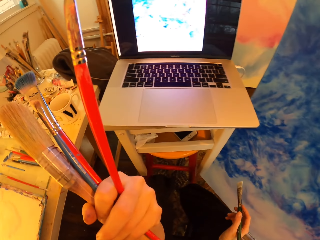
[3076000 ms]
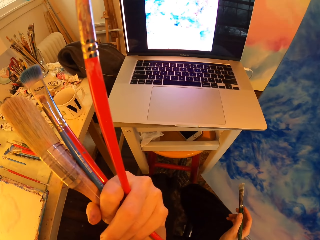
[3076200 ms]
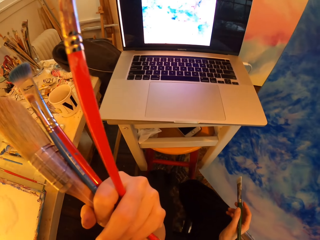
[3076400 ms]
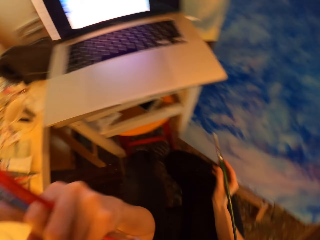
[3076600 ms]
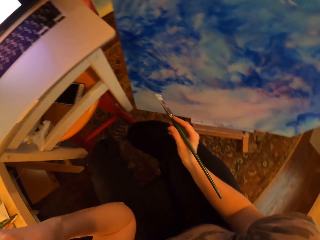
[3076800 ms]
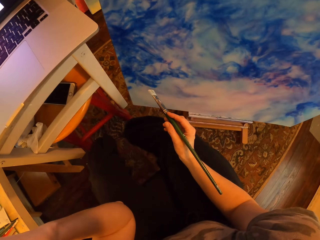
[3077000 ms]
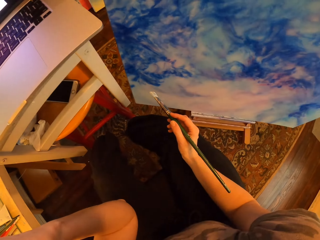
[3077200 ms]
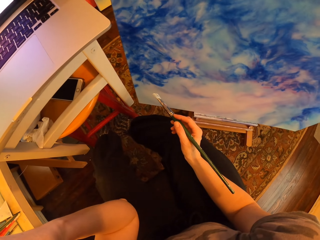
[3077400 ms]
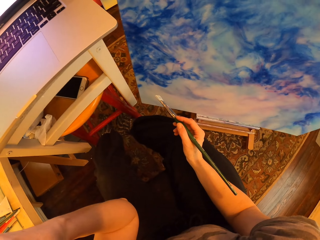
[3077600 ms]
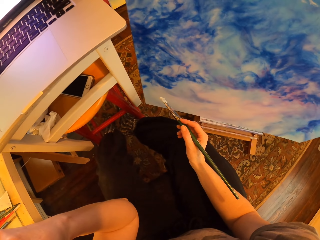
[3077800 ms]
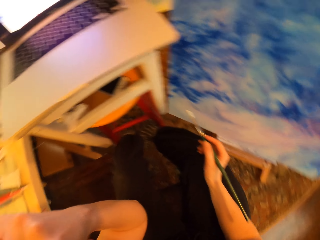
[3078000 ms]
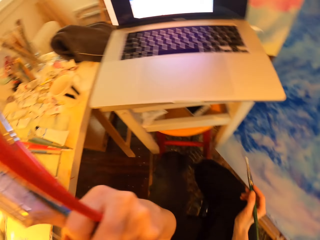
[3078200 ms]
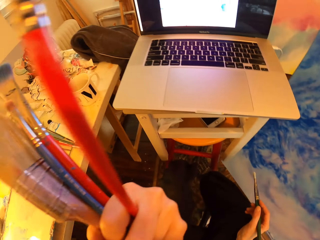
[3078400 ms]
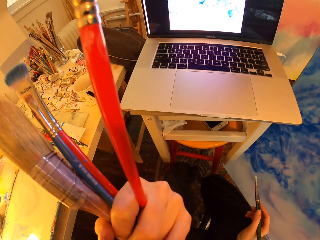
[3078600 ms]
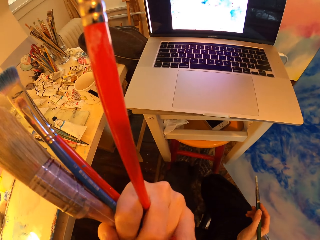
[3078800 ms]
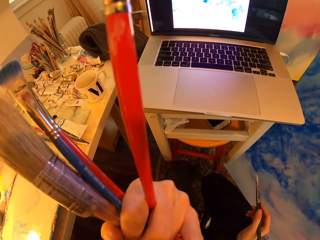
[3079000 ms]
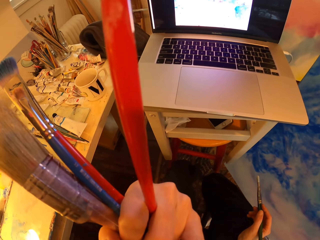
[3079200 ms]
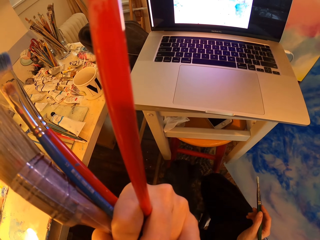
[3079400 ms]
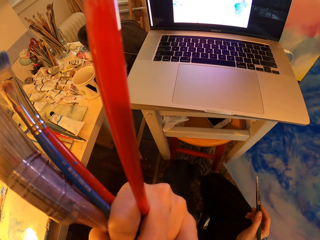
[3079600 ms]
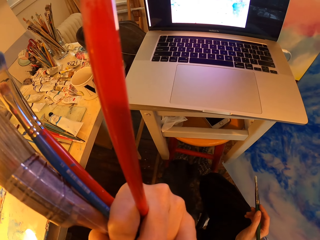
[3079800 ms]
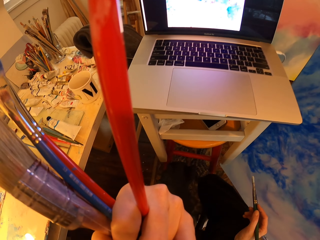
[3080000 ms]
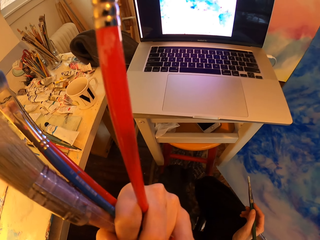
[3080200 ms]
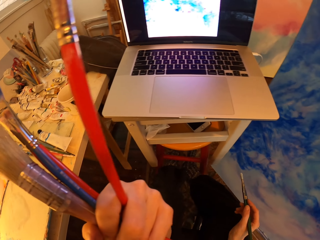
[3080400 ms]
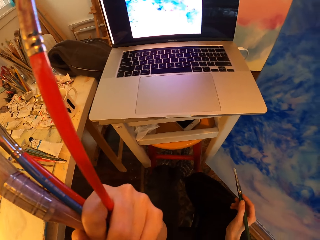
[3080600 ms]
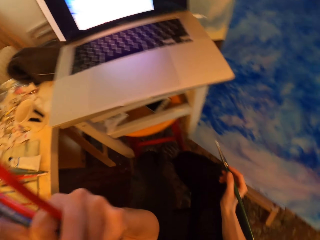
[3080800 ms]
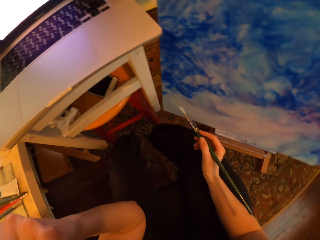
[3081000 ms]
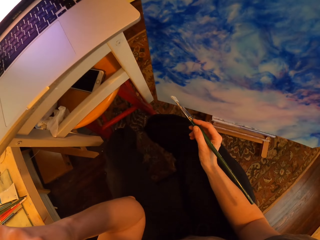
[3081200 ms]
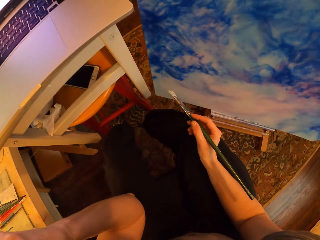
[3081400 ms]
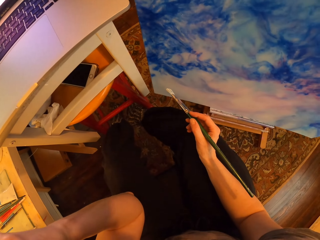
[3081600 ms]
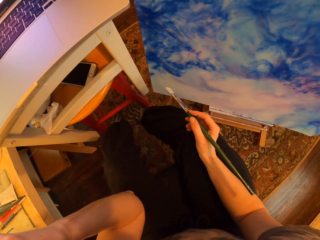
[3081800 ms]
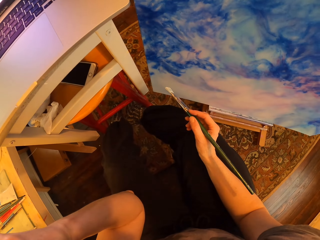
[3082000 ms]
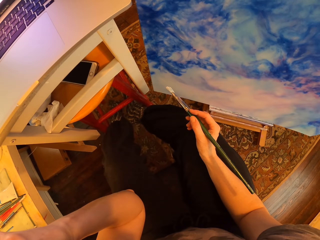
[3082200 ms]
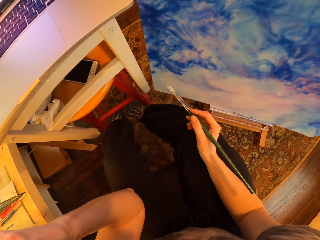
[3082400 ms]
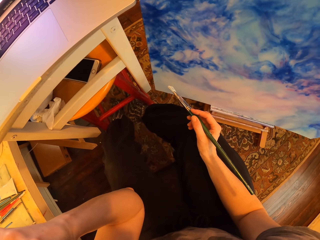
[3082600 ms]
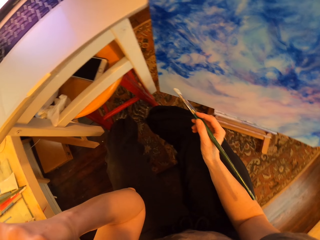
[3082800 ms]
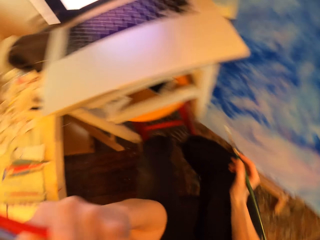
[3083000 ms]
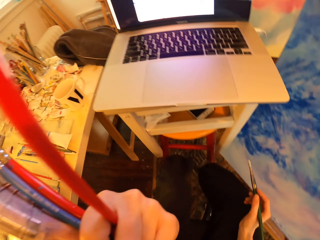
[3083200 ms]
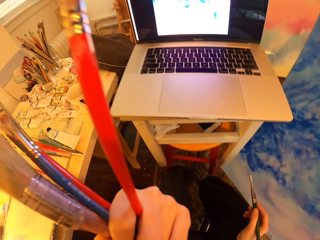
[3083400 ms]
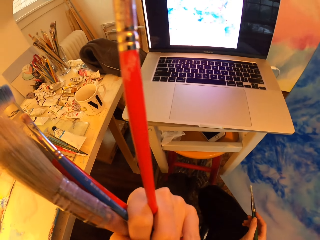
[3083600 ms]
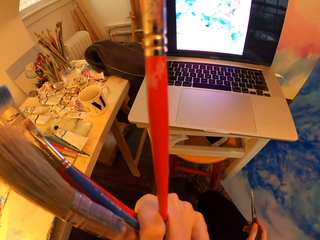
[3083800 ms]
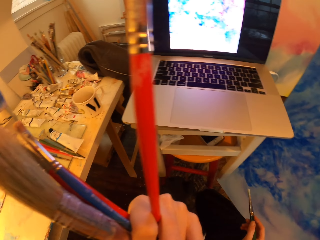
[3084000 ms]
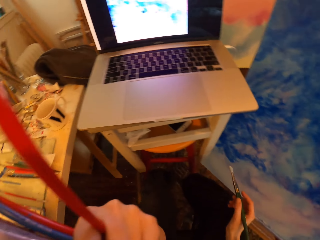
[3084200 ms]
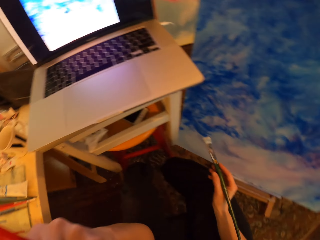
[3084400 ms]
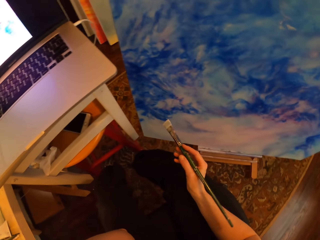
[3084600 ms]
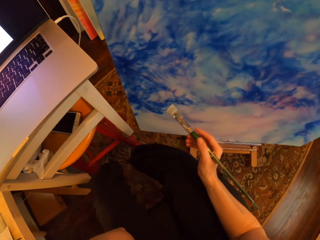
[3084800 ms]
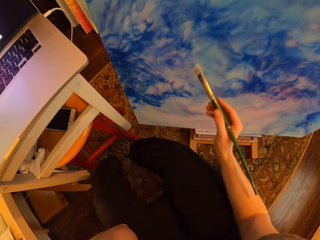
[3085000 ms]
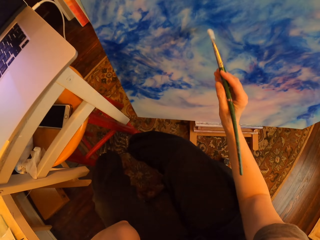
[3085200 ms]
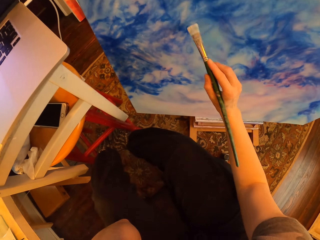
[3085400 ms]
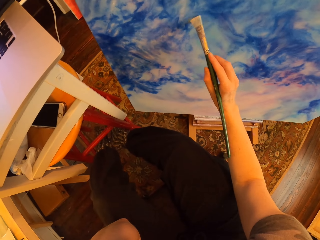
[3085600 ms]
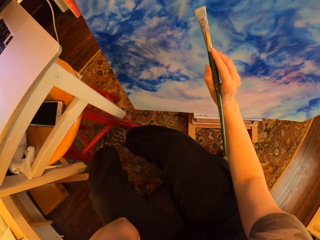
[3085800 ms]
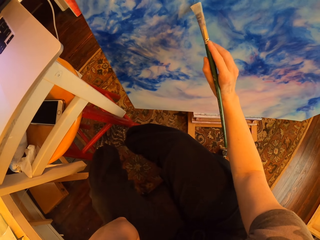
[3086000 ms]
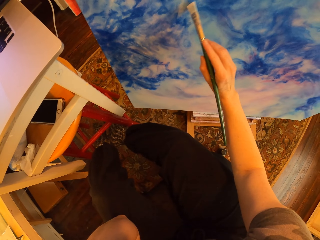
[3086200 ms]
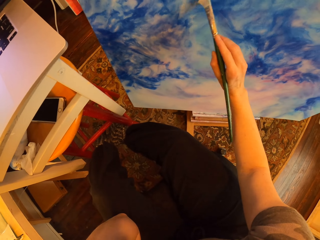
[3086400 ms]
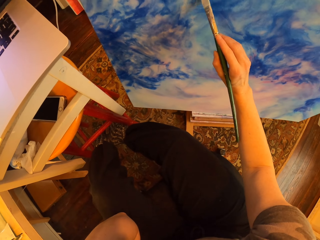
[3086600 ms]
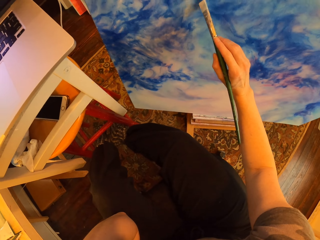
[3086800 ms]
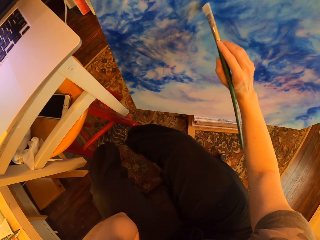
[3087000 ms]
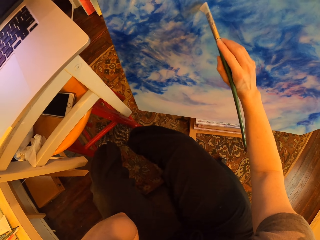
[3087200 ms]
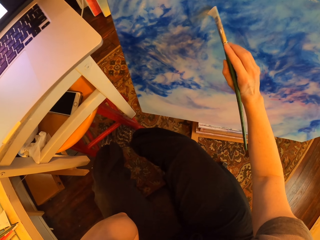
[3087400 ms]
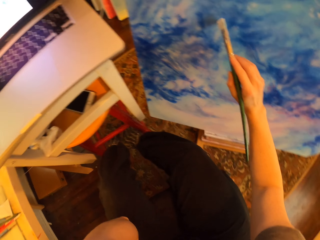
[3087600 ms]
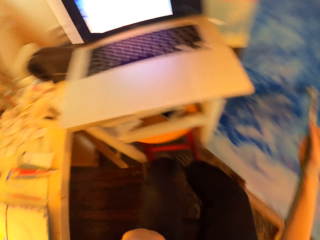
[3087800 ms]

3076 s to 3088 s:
The camera wearer turns to the side. They compare the painting to the picture on the laptop and hold brushes. They hold a paint brush. They turn to the side. They hold the paint brush. They turn to the side. They paint on the canvas with an art brush. They hold the paint brush.

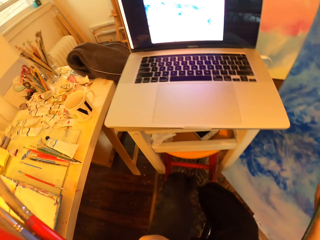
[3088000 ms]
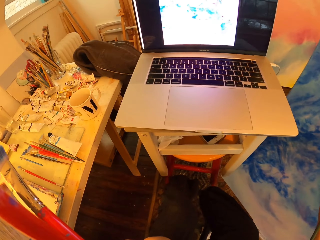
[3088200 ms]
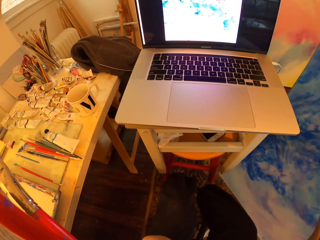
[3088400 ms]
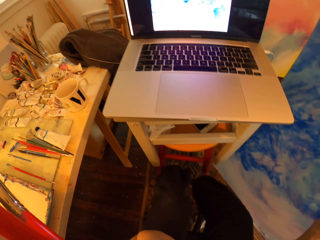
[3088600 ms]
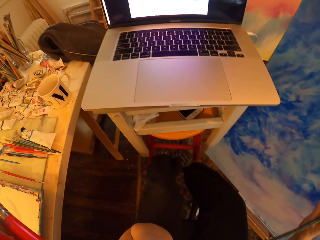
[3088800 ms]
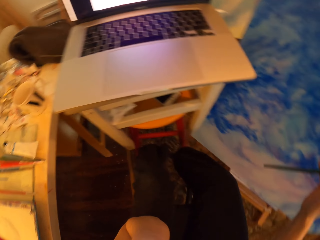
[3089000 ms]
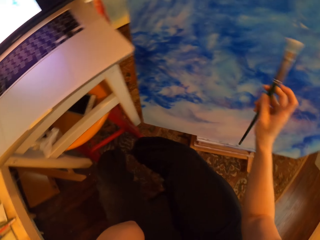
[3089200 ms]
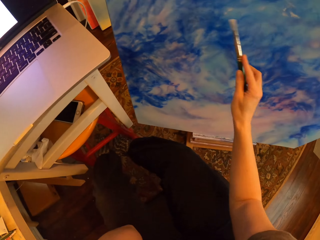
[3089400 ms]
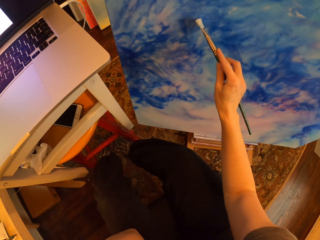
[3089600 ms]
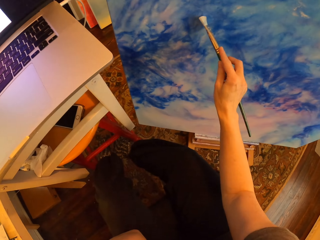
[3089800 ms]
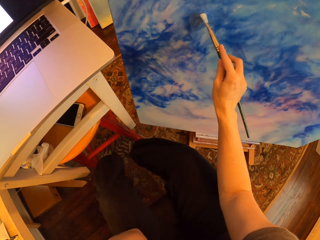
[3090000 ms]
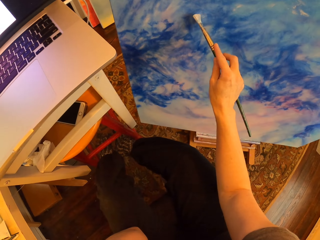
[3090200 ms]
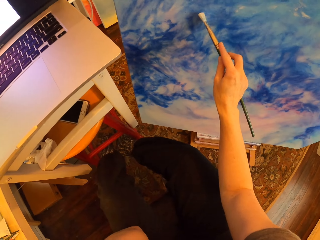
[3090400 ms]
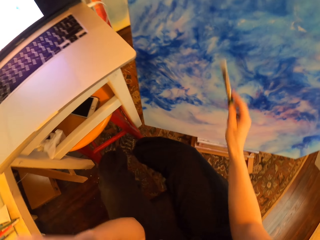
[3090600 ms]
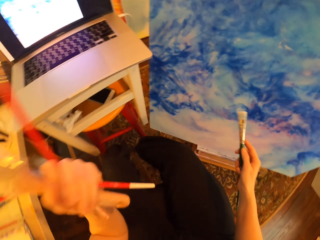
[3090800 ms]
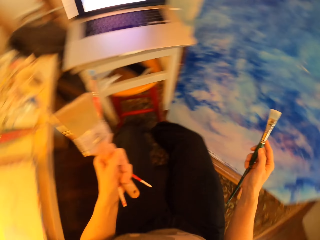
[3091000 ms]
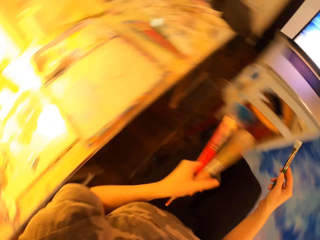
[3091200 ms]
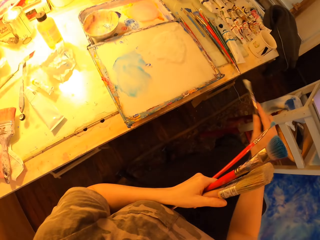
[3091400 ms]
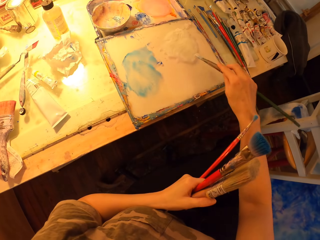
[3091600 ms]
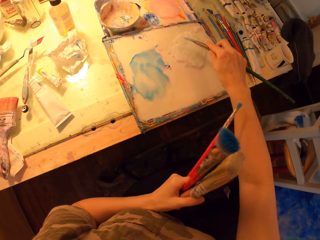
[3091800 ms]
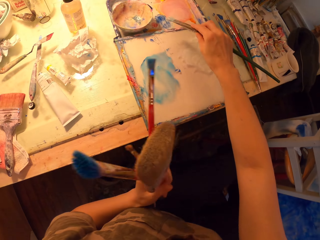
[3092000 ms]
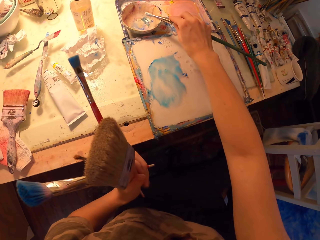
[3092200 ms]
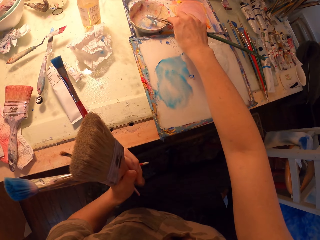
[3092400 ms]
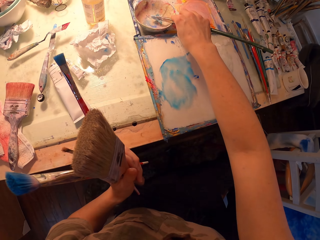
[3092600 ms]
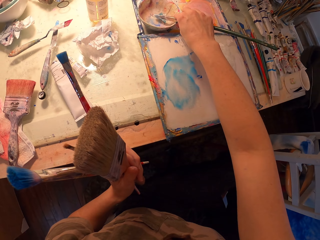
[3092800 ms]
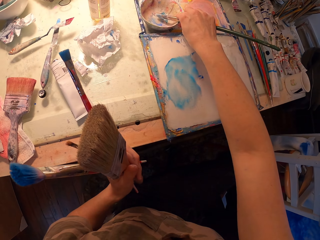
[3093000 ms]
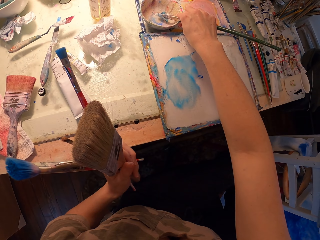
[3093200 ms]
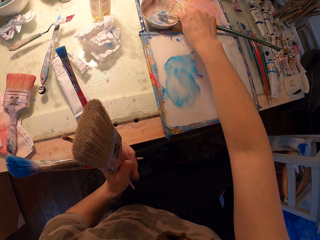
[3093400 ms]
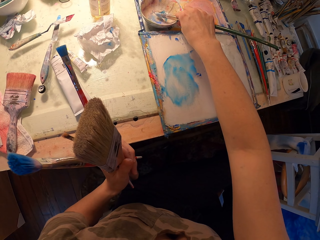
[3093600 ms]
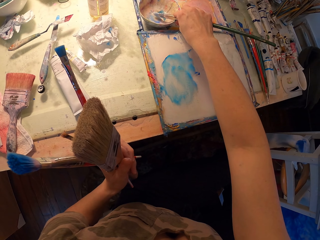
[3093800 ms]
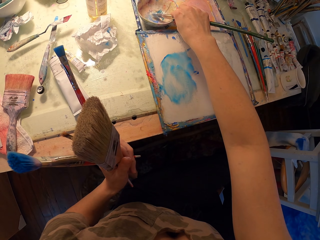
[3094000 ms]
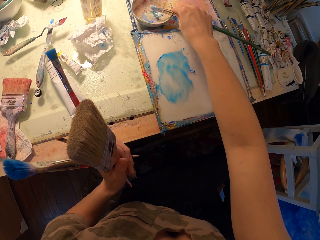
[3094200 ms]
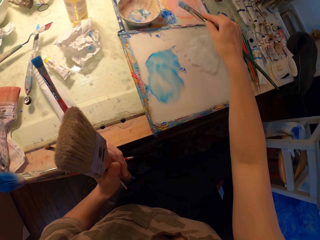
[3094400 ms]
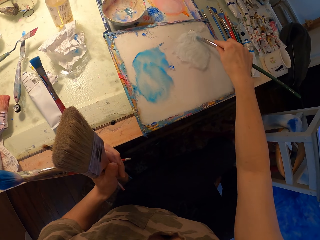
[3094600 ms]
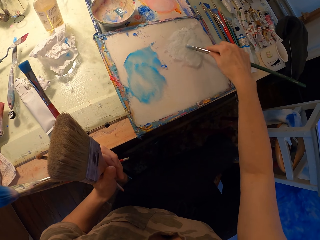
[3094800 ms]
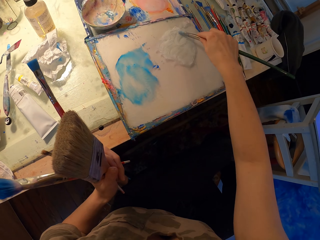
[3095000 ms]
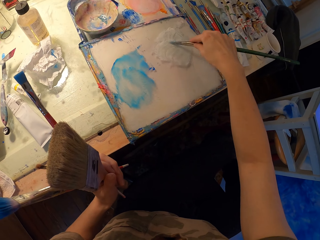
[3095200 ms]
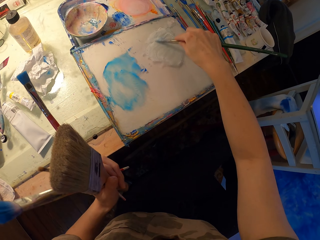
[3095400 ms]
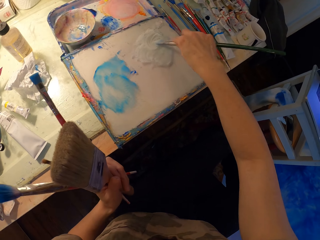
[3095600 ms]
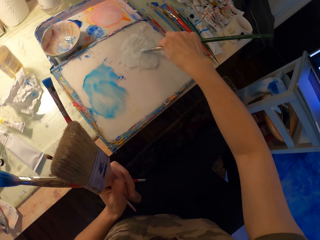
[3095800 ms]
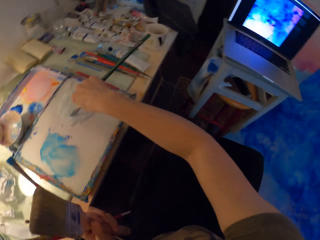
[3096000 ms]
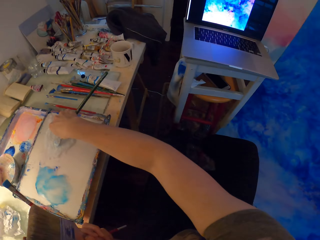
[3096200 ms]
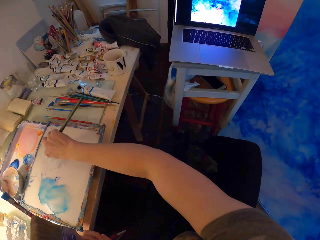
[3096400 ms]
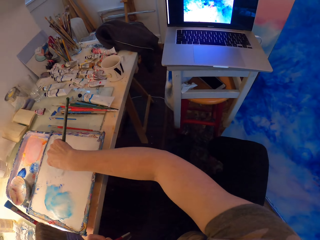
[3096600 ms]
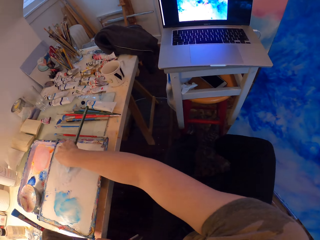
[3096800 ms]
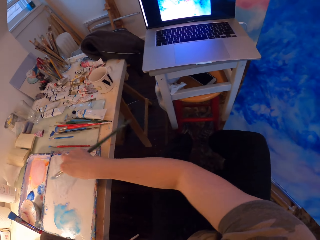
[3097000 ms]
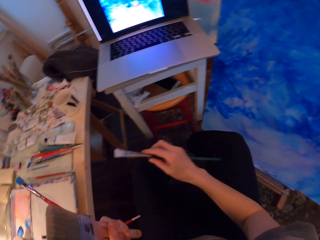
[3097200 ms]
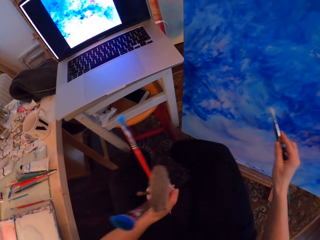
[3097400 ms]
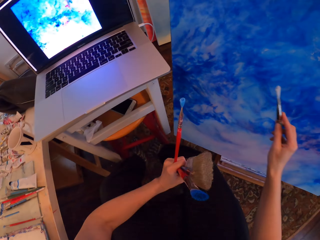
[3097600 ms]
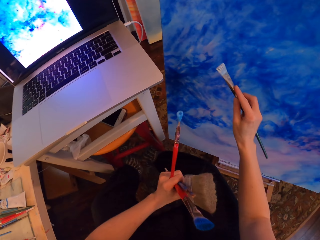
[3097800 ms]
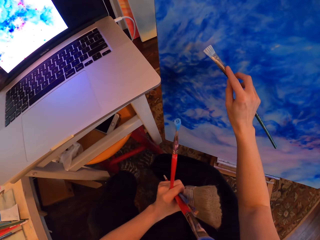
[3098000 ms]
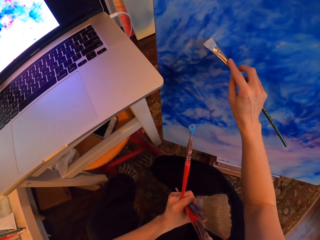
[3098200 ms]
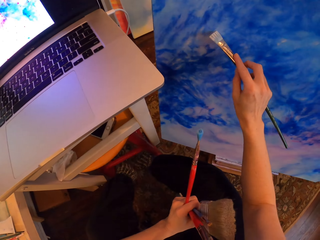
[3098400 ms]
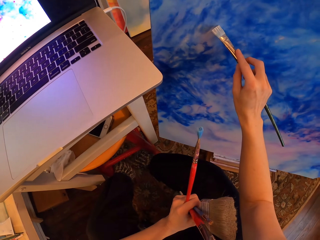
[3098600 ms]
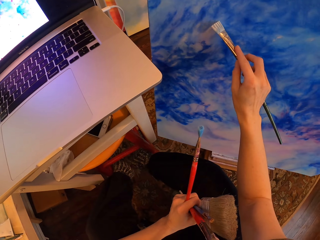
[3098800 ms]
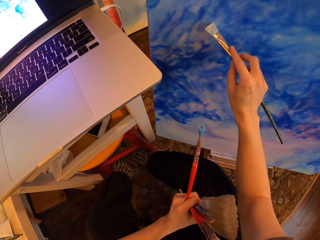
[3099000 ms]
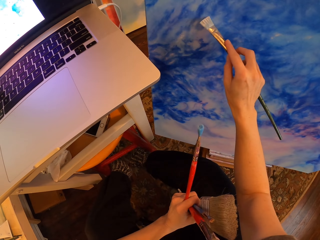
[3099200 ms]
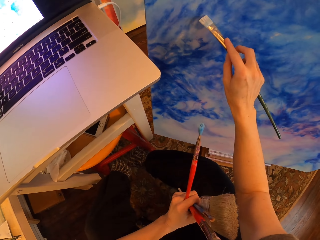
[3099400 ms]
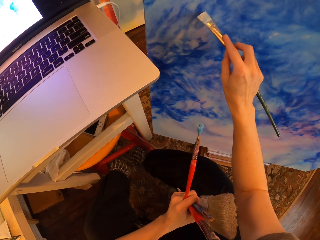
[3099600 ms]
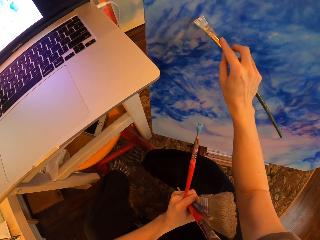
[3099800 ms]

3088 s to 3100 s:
The camera wearer turns to the side. They stare at the laptop and hold brushes. They turn to the side. They paint on the canvas with an art brush. They turn to the side with the brushes. They dip a paint brush in a paint plate and hold the brushes. They rub the art brush in white paint and hold the brushes. They turn to the side with the brushes. They remove the paint brush from the paint plate. They hold the brushes and paint on the canvas with the art brush. They turn to the side.
